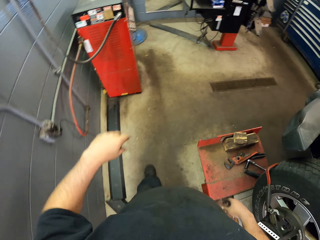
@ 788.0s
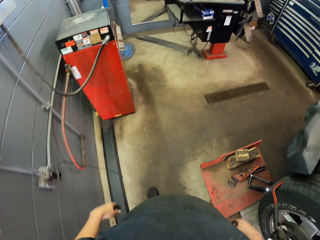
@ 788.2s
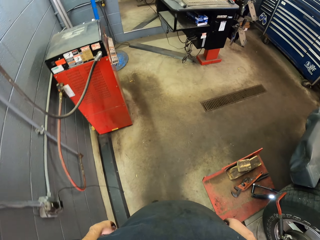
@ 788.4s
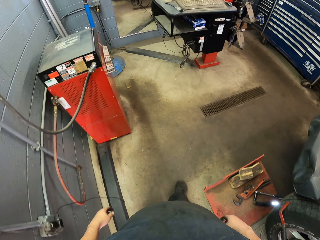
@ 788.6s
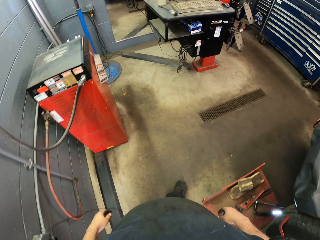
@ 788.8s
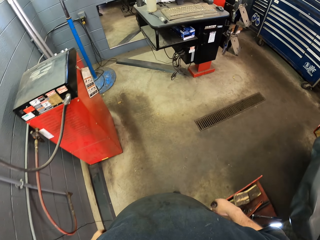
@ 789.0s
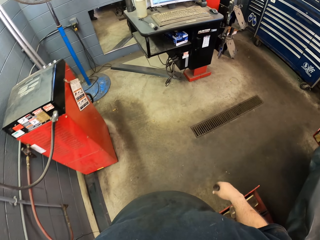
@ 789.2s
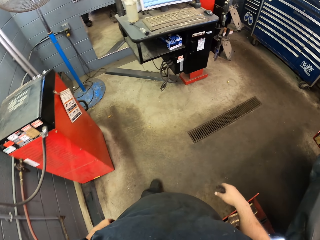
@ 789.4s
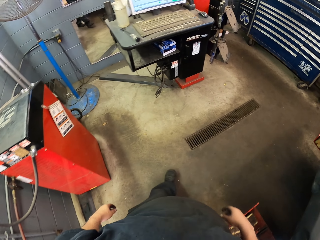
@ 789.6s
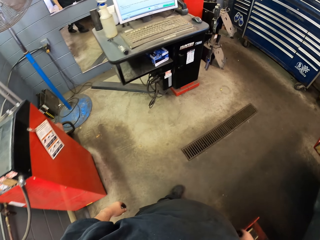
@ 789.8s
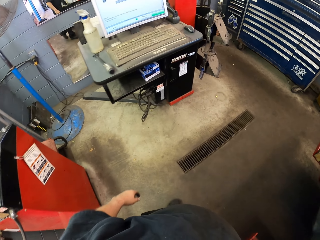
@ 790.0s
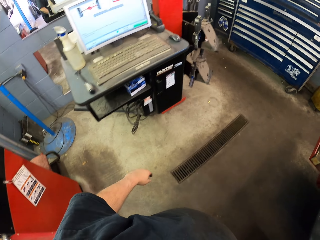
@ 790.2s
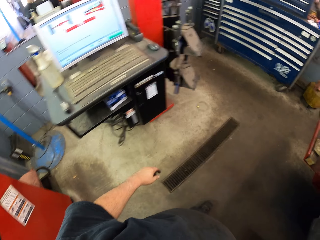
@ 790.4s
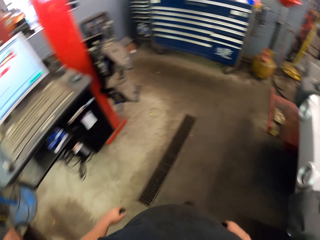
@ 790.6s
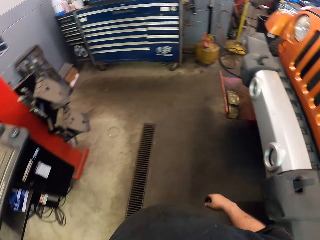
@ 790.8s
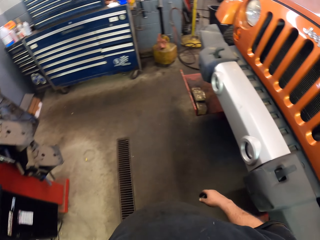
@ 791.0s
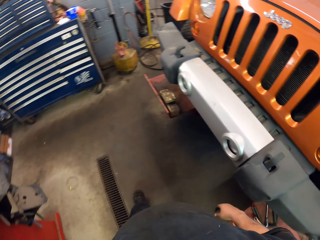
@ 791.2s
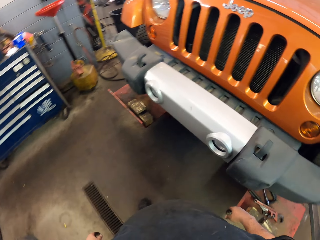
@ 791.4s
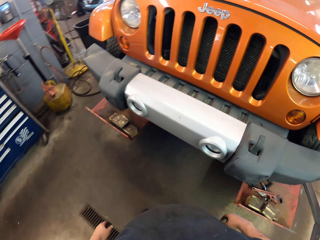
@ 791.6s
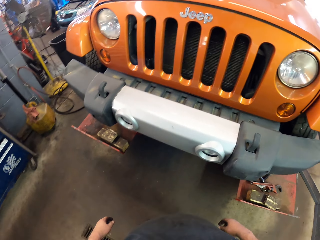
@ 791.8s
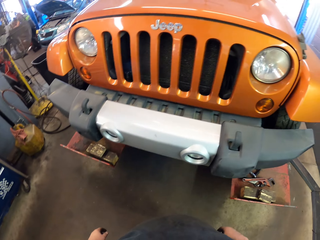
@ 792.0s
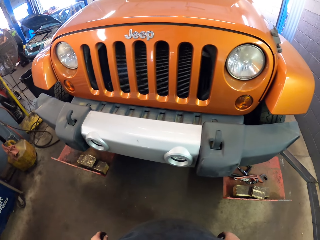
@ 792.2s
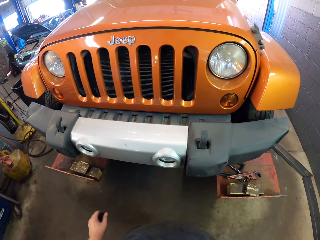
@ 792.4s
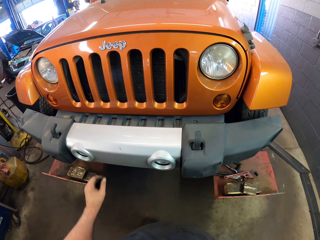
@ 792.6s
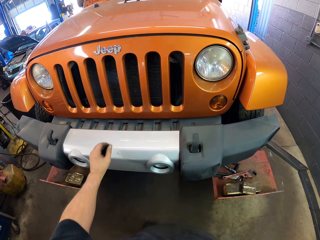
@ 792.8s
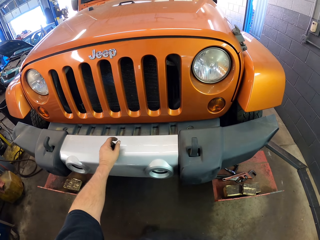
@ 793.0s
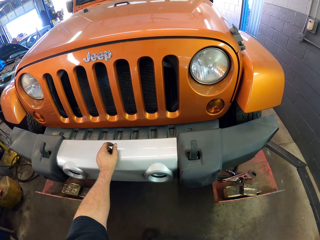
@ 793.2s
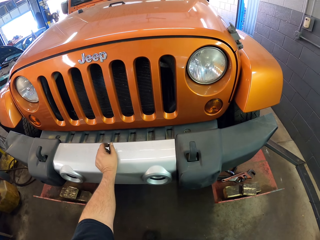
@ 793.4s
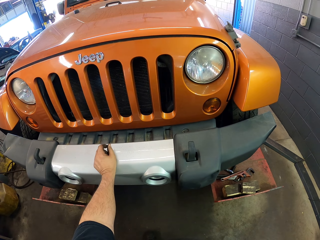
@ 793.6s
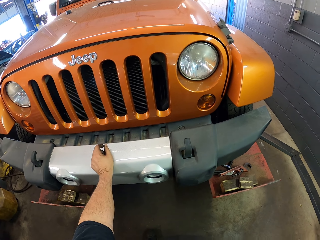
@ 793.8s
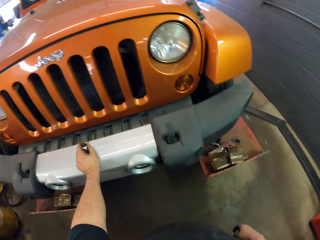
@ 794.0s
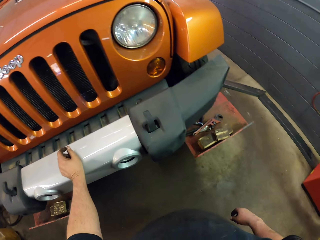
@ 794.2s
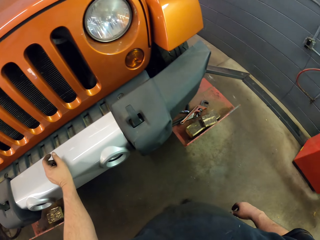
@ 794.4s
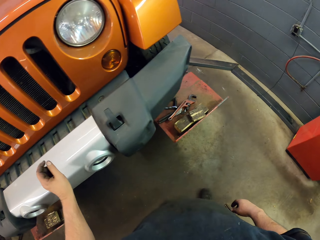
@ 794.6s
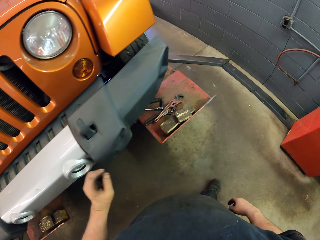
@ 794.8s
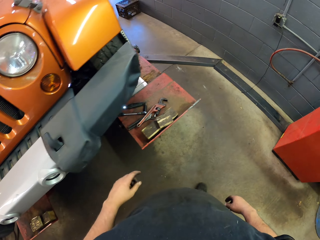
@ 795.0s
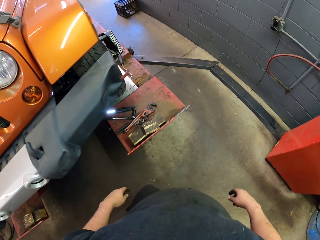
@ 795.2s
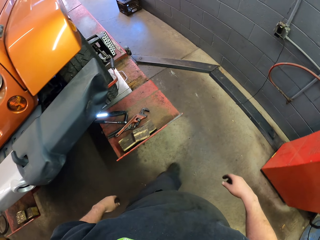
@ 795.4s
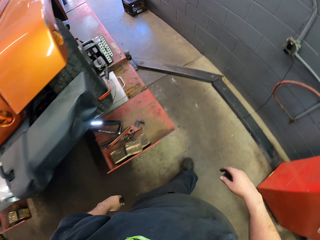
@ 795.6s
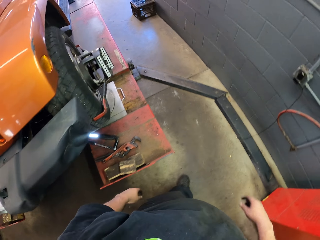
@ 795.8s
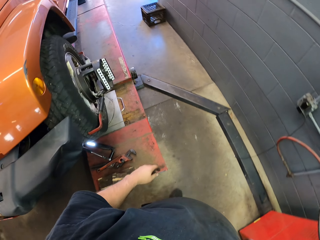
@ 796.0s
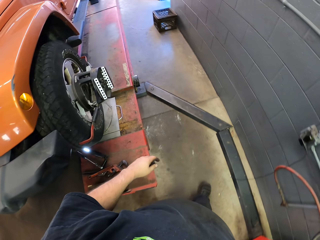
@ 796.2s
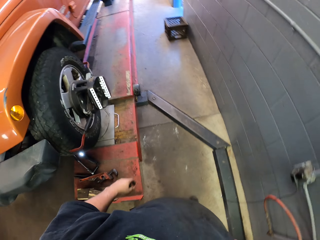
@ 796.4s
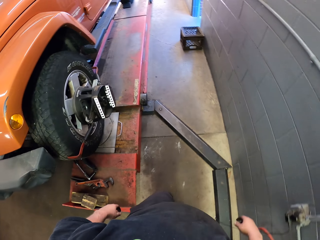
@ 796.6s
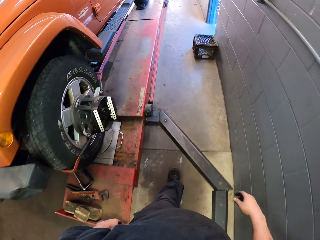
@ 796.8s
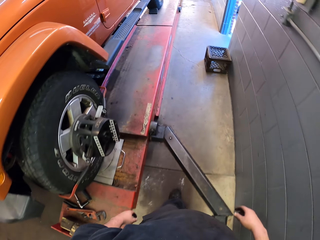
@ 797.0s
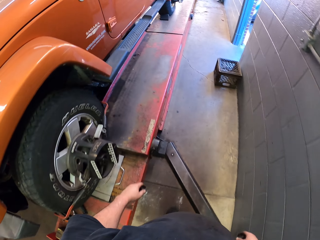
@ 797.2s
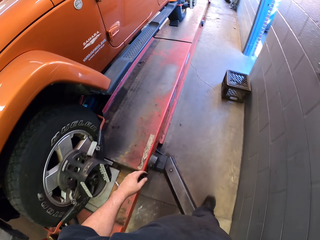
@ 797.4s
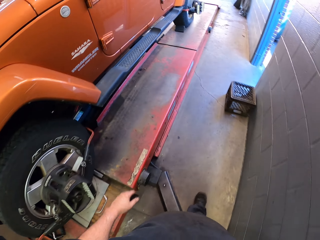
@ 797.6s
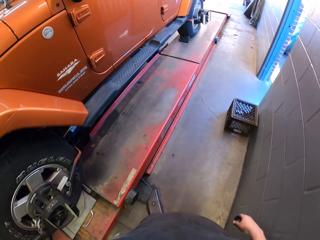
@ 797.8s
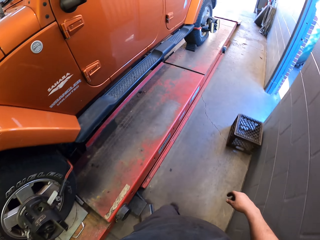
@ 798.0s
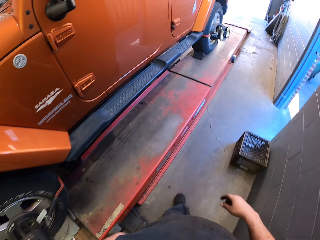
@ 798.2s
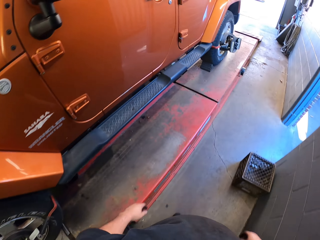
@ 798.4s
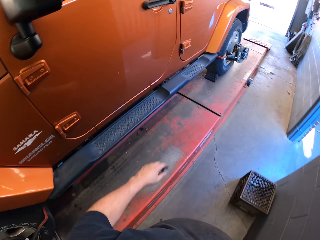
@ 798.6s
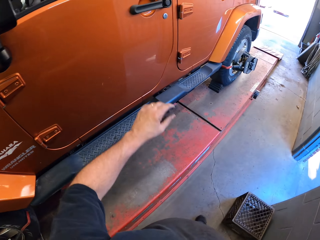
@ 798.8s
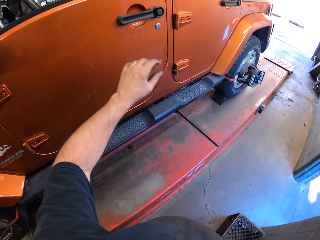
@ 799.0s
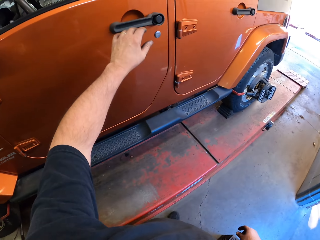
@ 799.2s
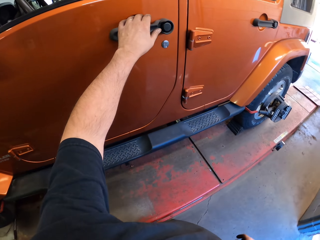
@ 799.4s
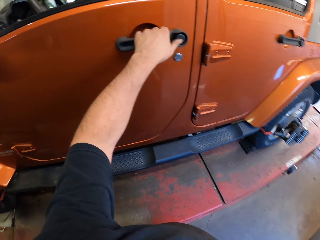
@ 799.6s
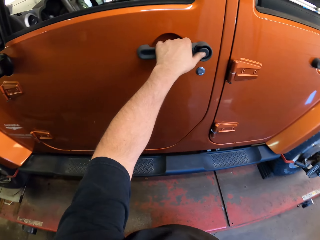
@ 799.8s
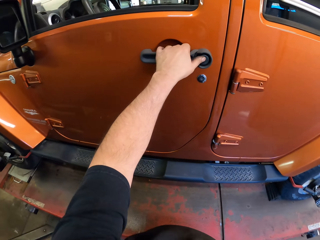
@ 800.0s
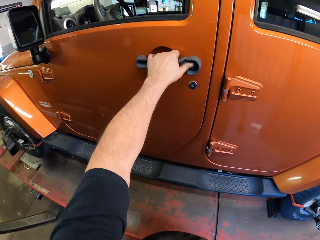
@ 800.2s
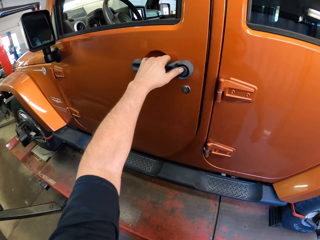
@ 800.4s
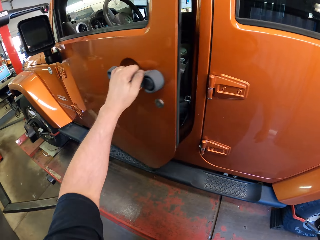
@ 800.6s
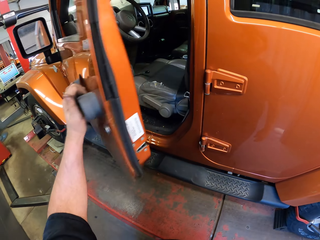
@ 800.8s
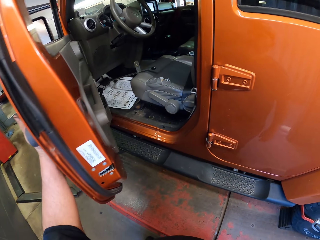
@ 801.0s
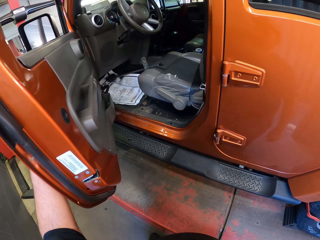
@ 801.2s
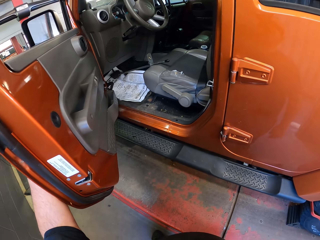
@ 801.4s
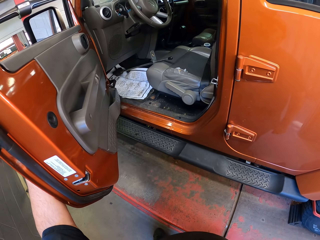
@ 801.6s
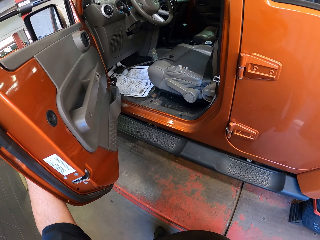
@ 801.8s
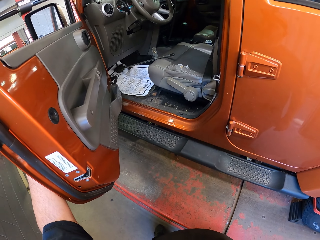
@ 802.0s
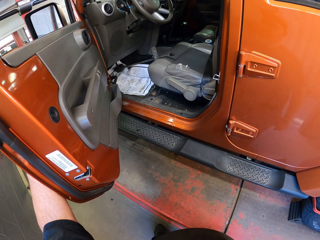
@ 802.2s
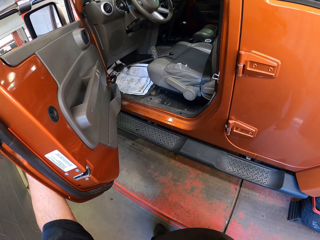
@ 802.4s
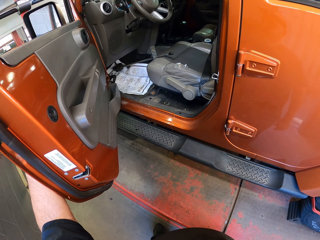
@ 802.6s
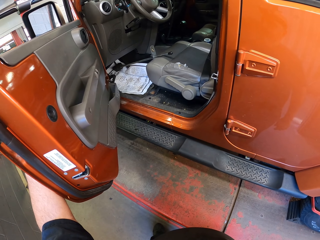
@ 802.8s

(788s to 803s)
The camera wearer wipes sweat on his phone. He lifts up the hand. He puts the hand down. He moves around the room. He puts a hand on the car. He moves around the garage. He opens the car door.

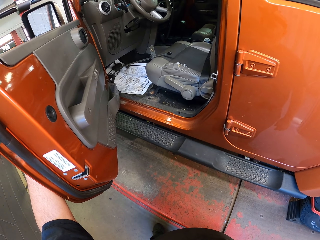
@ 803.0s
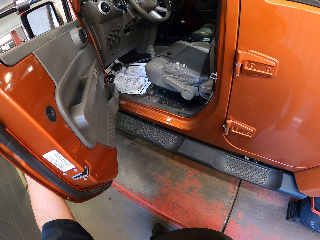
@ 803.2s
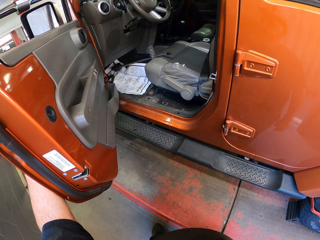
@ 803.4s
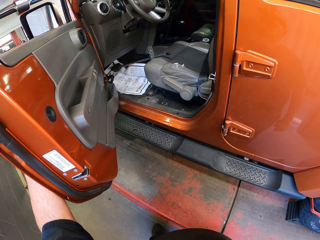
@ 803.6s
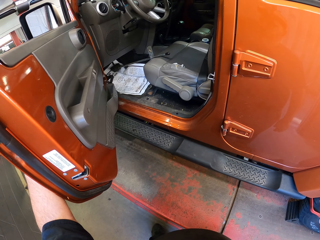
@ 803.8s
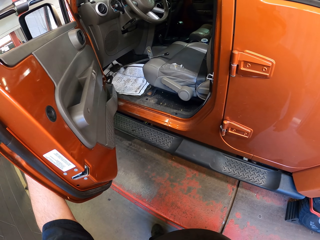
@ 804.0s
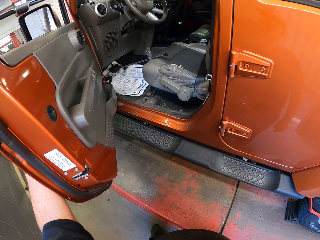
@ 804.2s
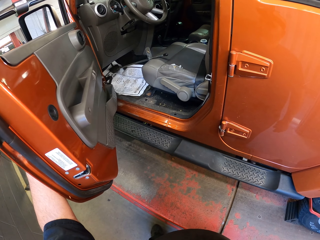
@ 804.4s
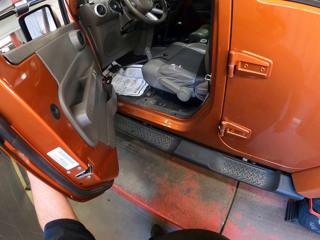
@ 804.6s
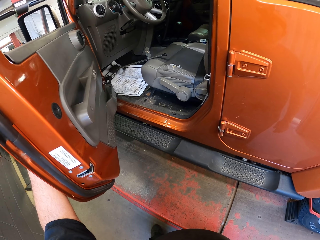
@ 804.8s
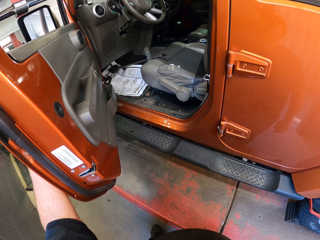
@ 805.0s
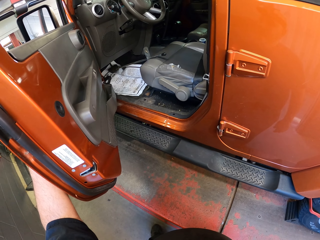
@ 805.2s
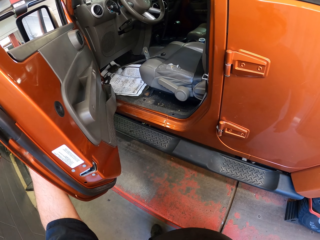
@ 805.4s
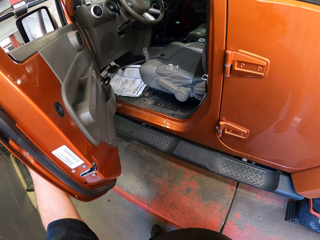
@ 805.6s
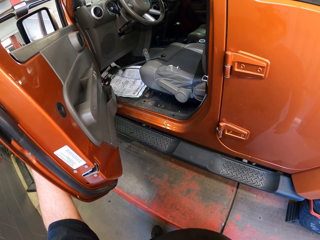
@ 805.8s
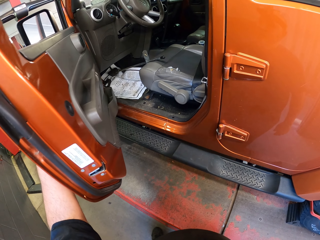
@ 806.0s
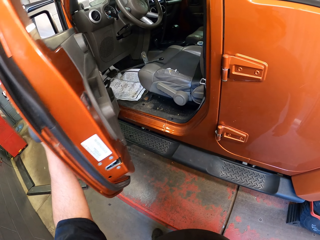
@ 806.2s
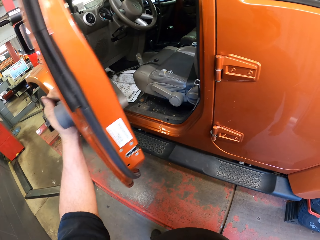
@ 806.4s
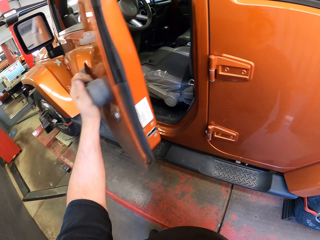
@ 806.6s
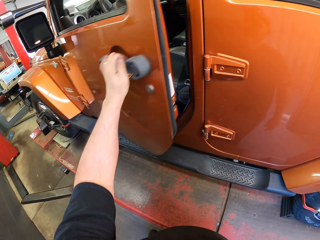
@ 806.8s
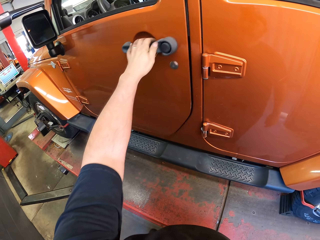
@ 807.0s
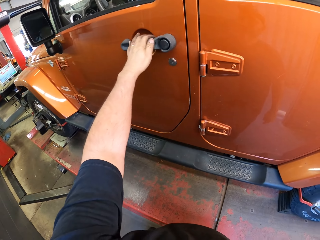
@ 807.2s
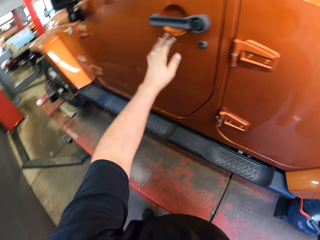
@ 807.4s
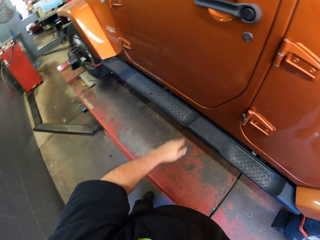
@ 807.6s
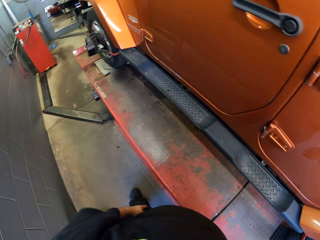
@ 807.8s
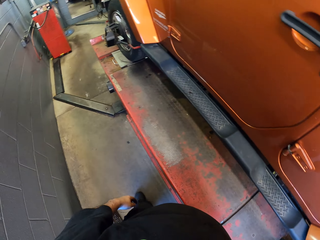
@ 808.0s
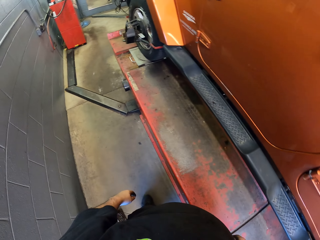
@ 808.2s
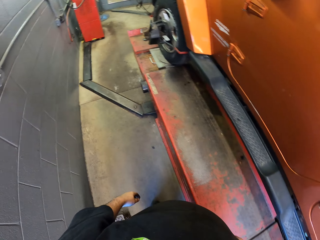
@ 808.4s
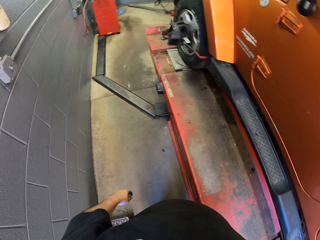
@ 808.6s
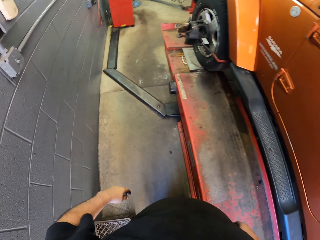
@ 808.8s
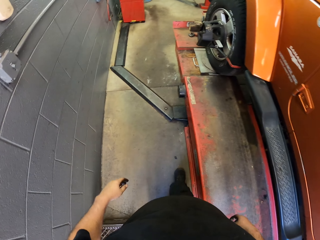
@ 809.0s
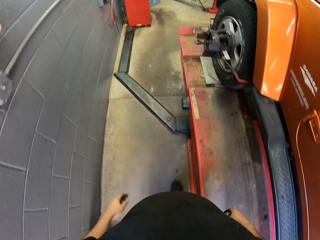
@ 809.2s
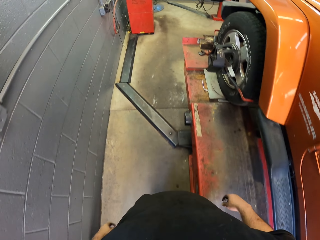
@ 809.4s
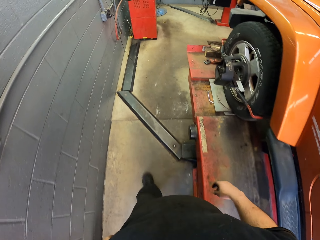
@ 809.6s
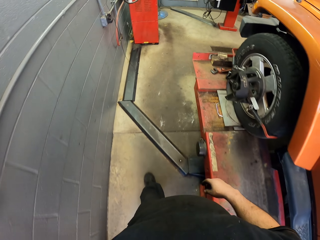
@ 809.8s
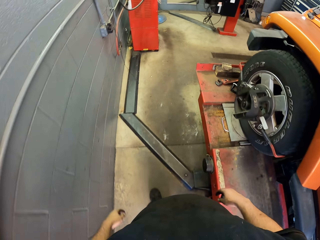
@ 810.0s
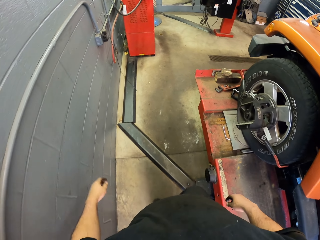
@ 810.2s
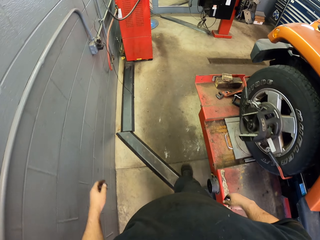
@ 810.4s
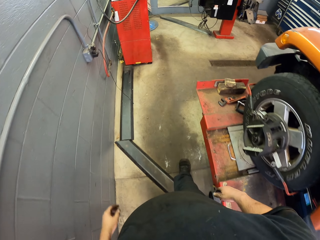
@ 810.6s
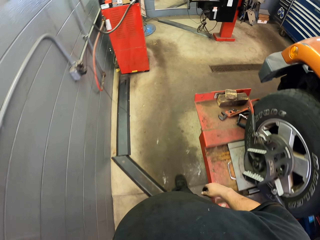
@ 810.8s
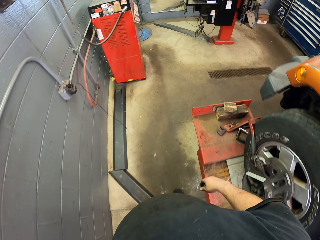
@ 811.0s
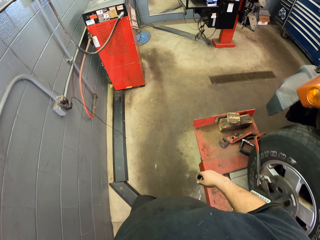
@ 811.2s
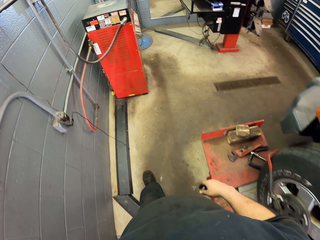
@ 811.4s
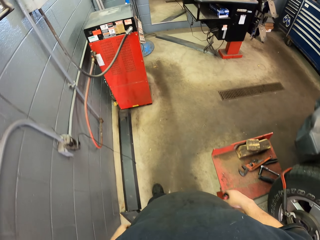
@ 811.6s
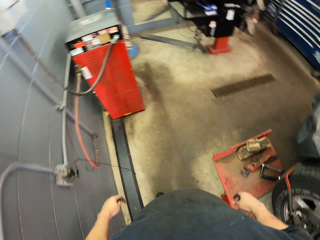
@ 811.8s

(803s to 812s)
The camera wearer closes the car door. They move around the garage.
